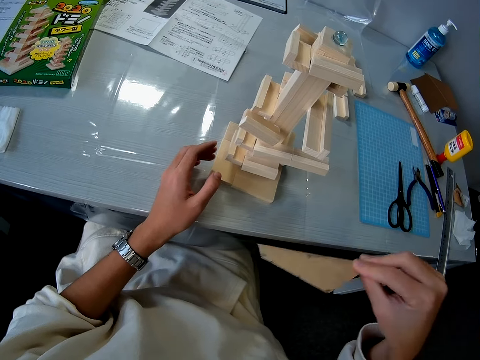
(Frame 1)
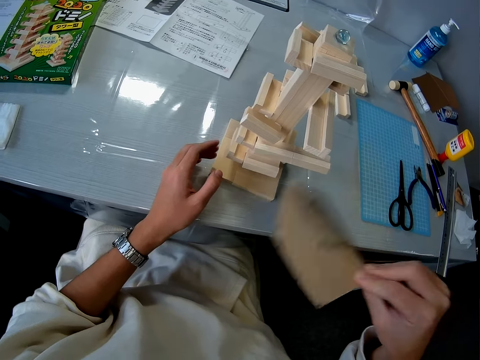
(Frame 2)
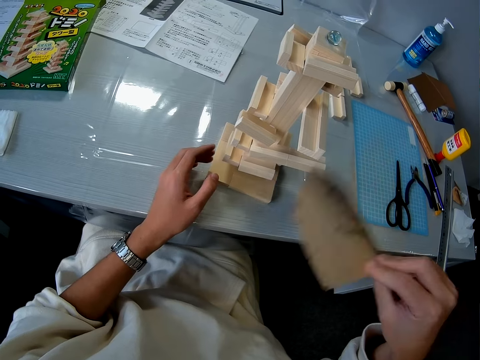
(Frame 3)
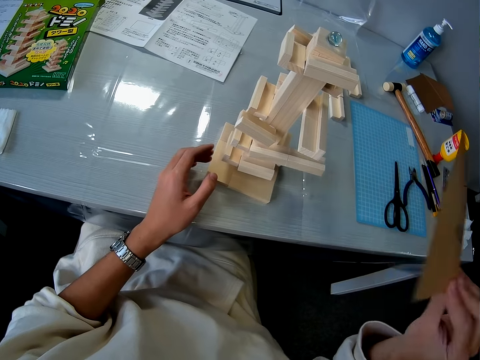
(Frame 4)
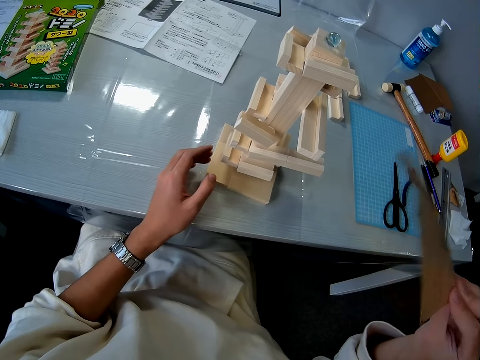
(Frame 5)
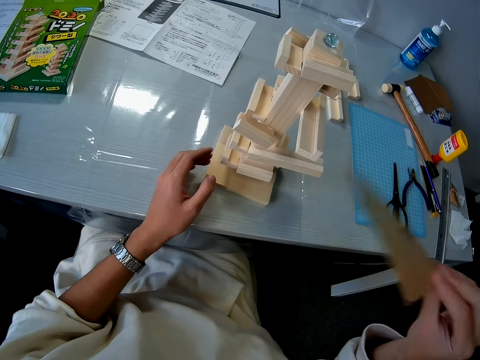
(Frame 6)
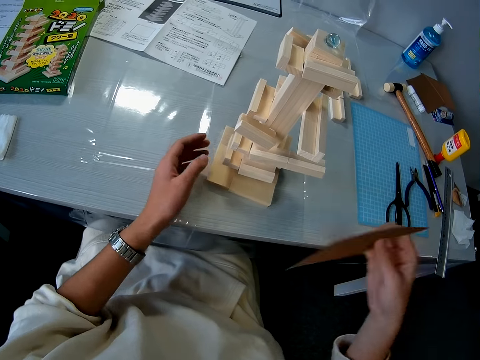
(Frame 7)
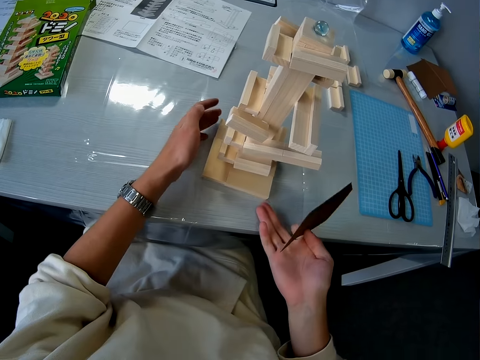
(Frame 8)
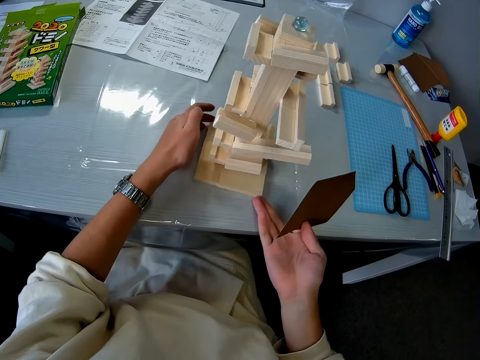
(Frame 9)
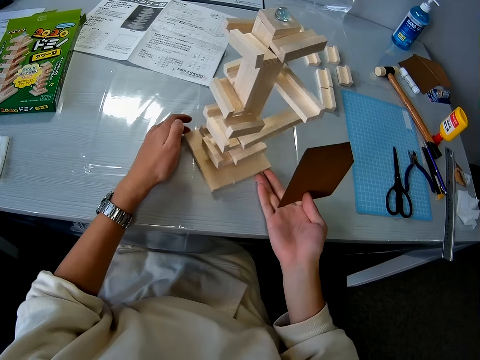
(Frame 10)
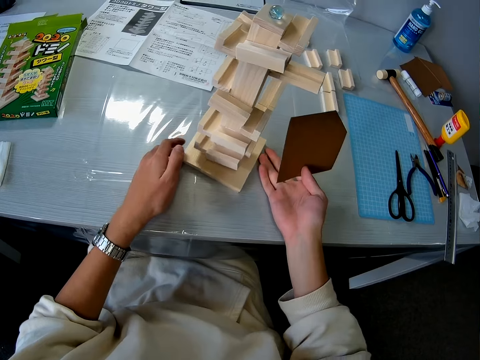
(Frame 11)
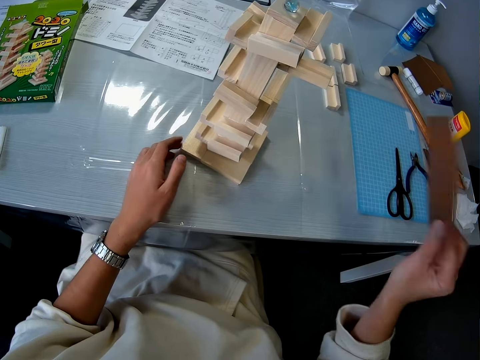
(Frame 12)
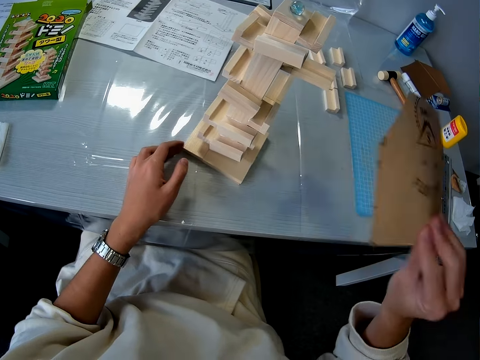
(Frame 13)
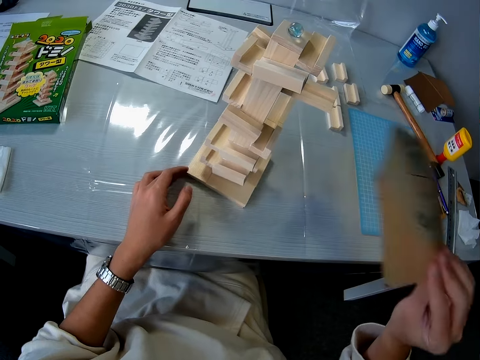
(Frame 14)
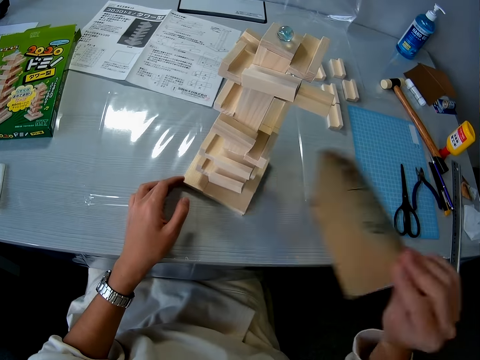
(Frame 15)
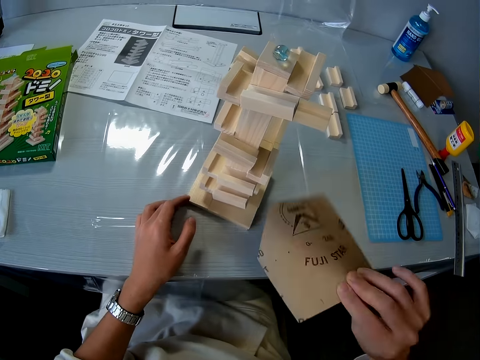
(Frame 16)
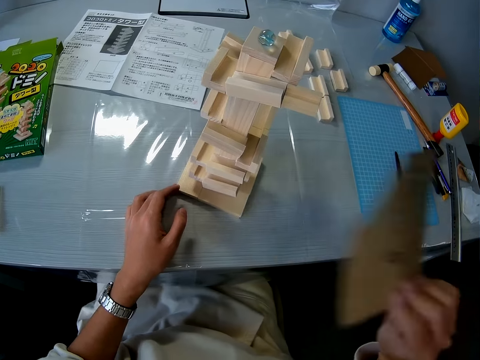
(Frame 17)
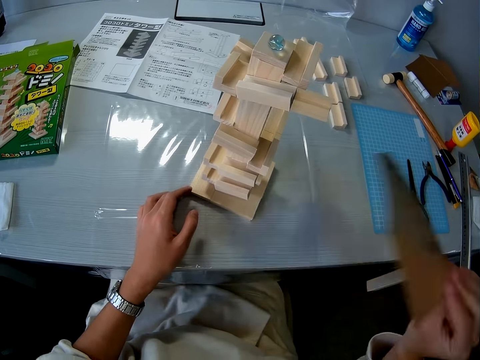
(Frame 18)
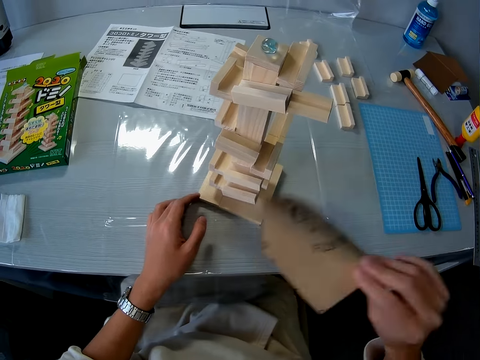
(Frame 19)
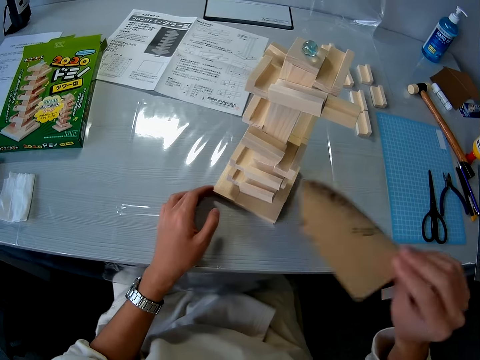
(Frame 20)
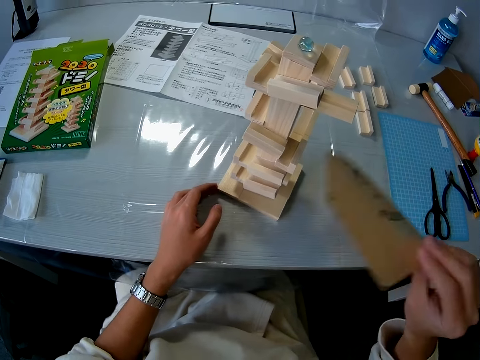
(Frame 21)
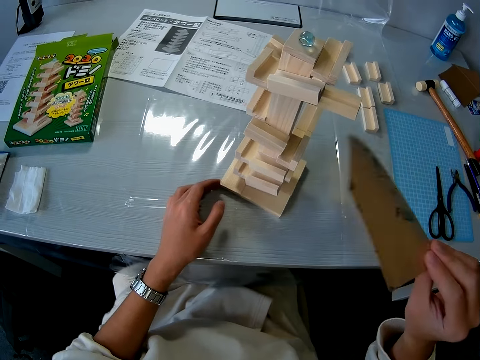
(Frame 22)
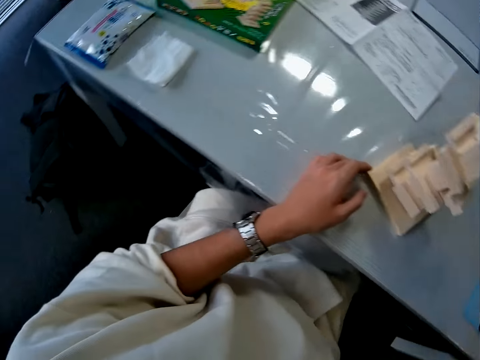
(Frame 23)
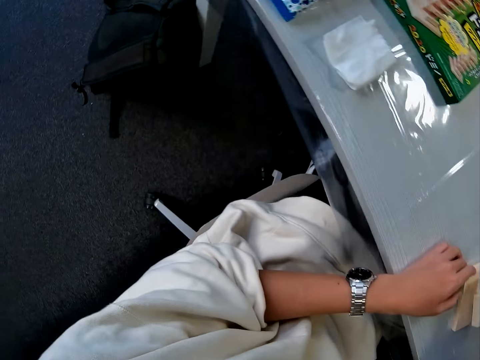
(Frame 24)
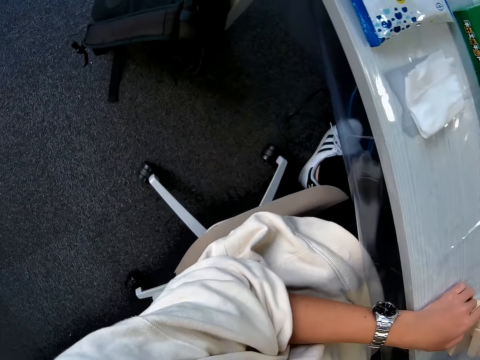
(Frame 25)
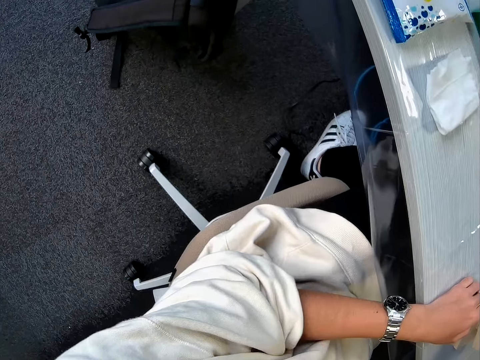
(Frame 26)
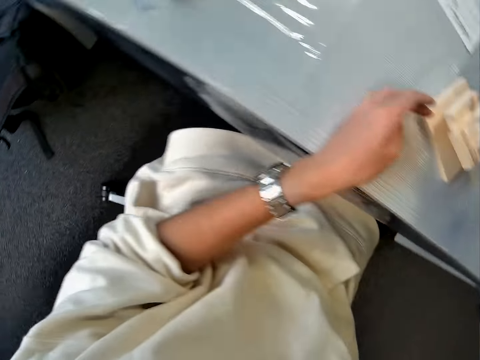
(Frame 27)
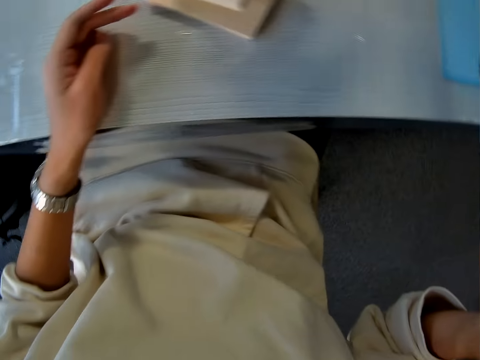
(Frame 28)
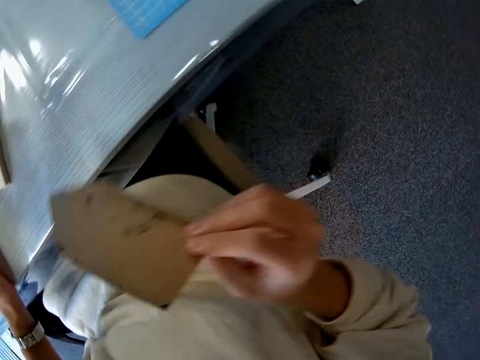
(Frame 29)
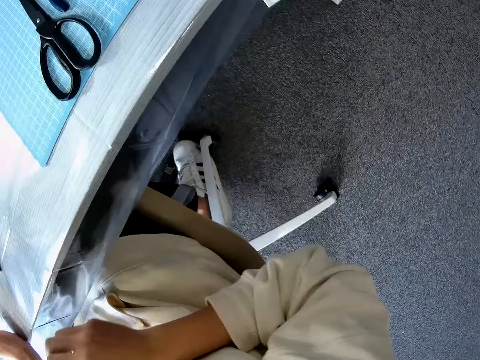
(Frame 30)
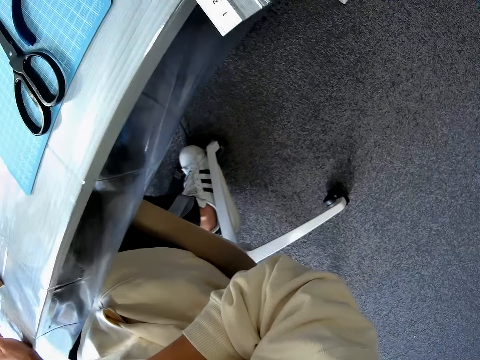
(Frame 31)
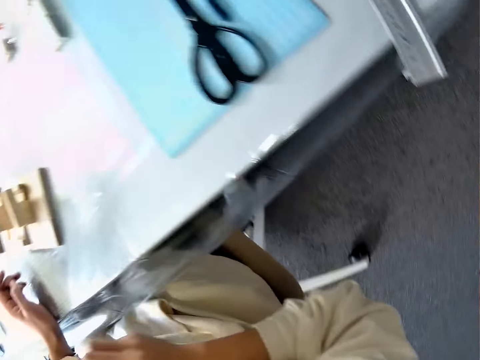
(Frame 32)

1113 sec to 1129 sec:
The camera wearer turns the wooden model on the table with her left hand. She blows the wooden model with the brown paper in her right hand. She turns sideways to her right. She moves the brown paper in her right hand.

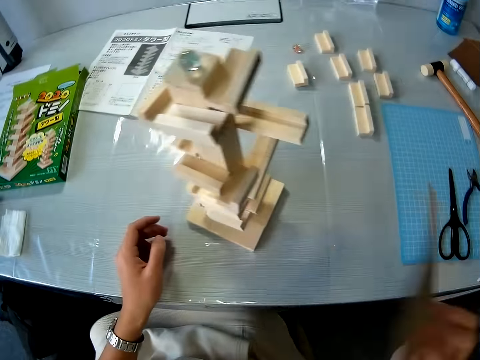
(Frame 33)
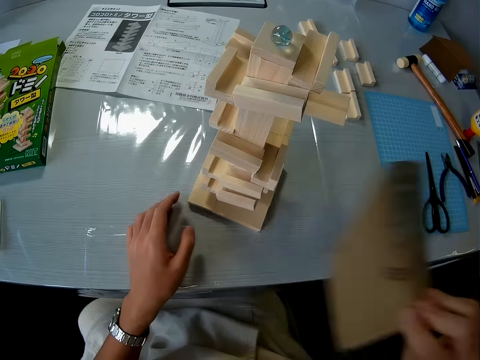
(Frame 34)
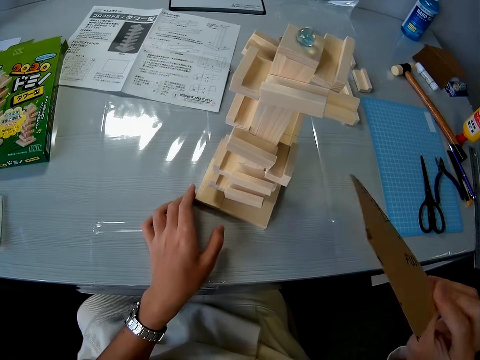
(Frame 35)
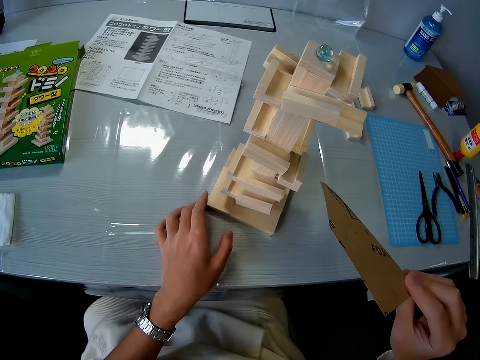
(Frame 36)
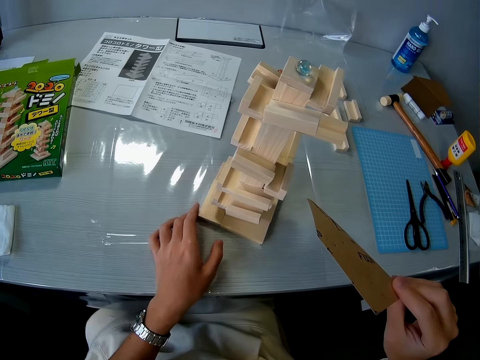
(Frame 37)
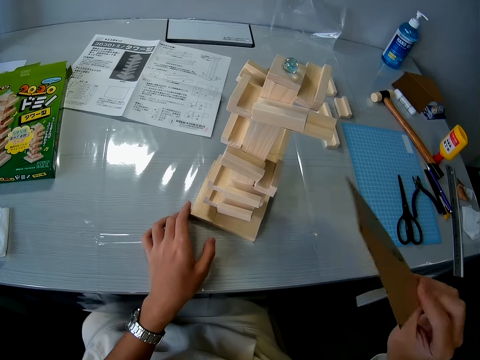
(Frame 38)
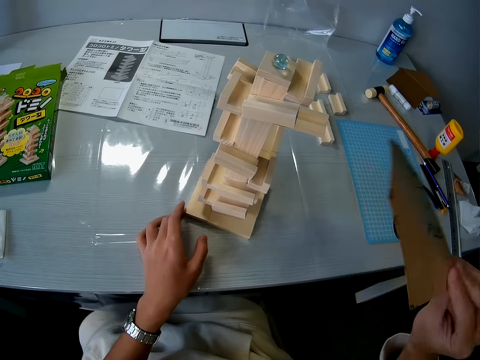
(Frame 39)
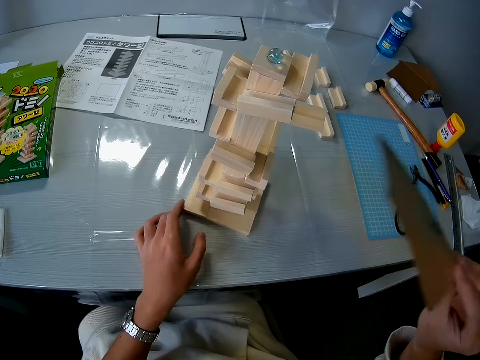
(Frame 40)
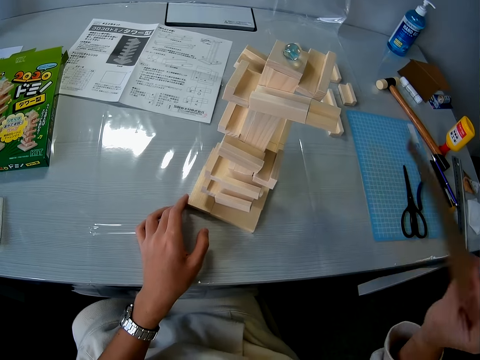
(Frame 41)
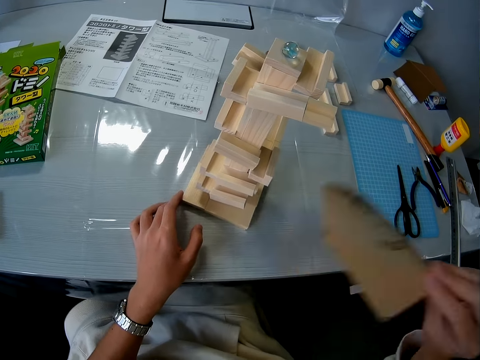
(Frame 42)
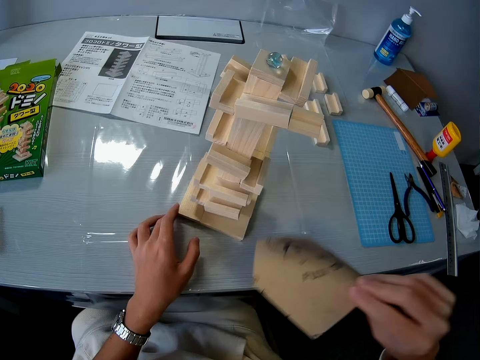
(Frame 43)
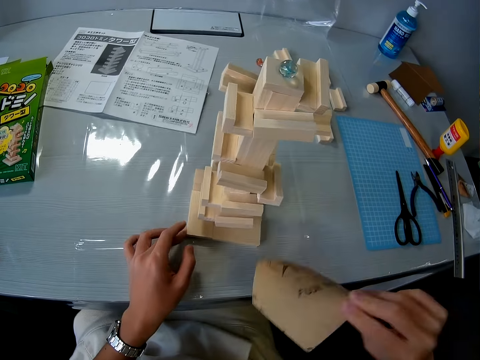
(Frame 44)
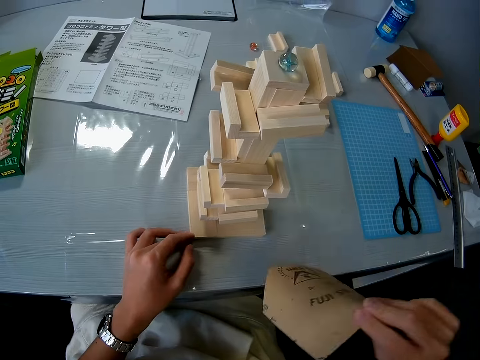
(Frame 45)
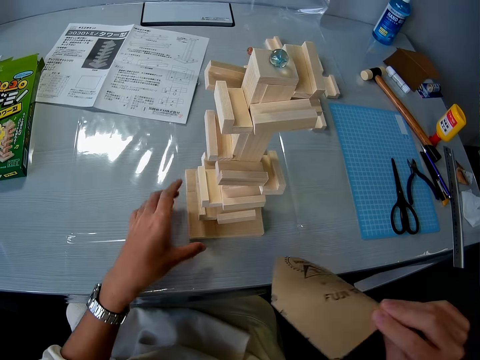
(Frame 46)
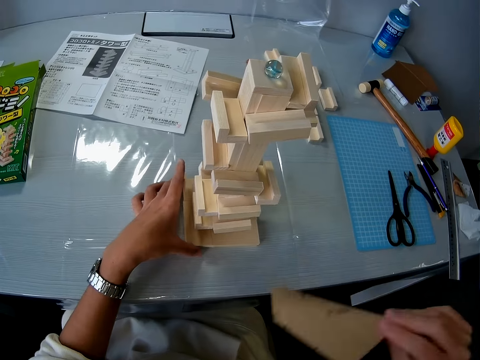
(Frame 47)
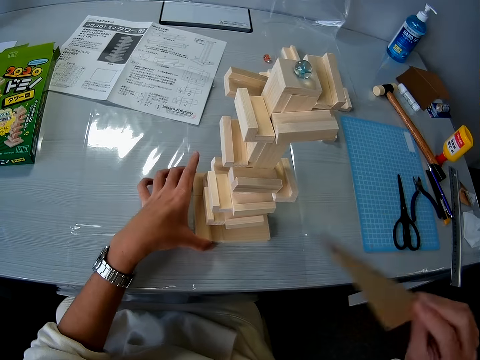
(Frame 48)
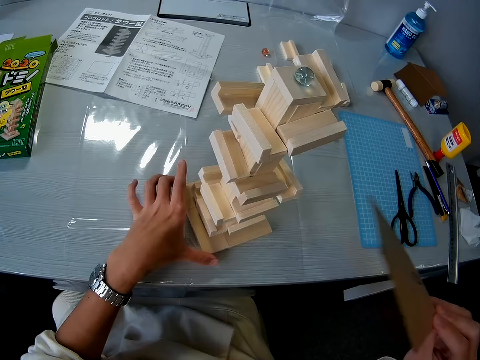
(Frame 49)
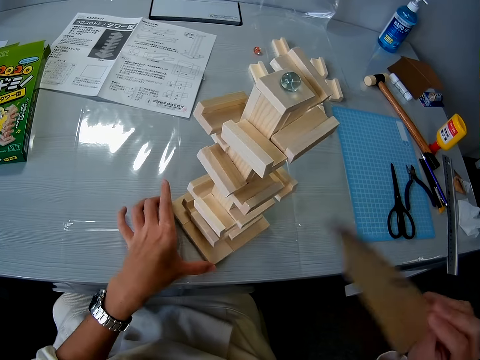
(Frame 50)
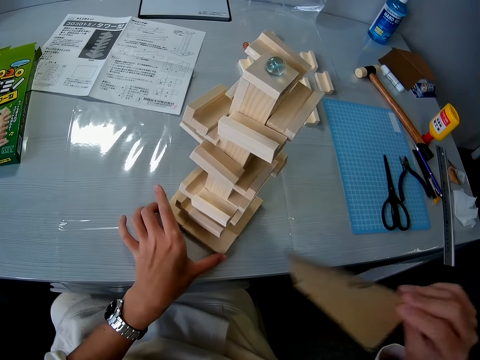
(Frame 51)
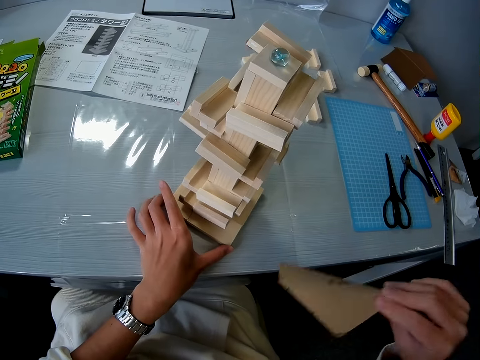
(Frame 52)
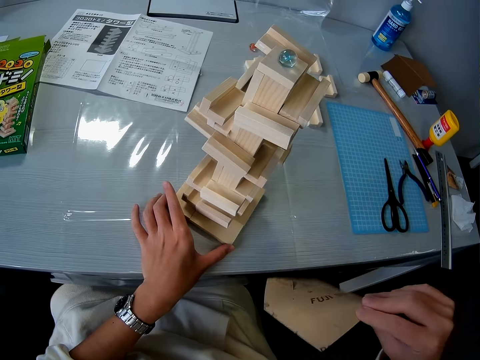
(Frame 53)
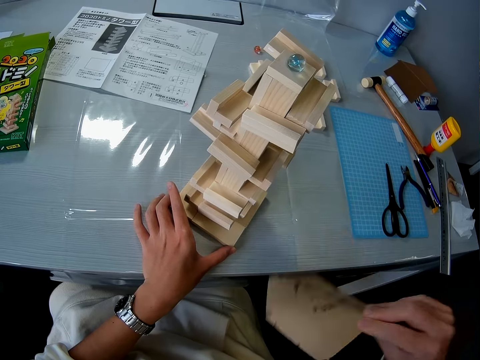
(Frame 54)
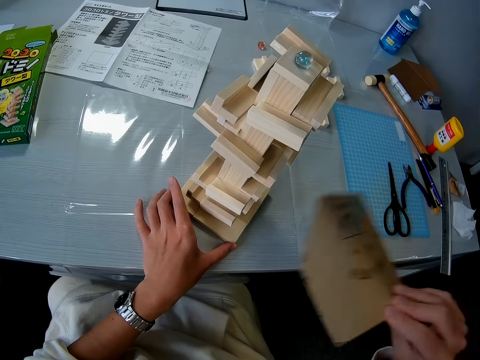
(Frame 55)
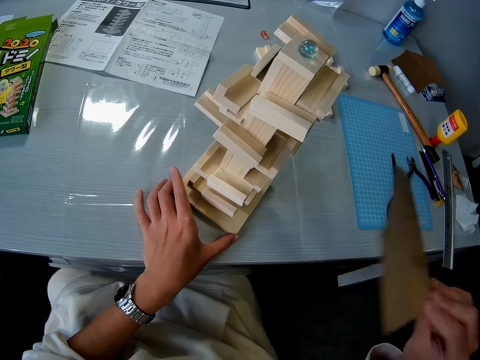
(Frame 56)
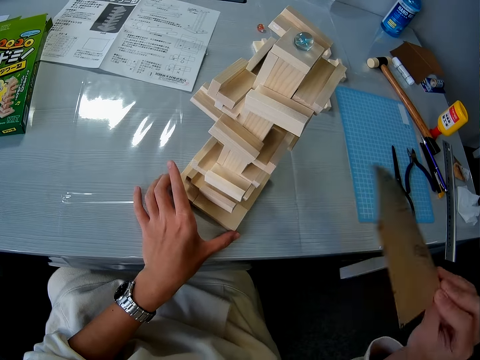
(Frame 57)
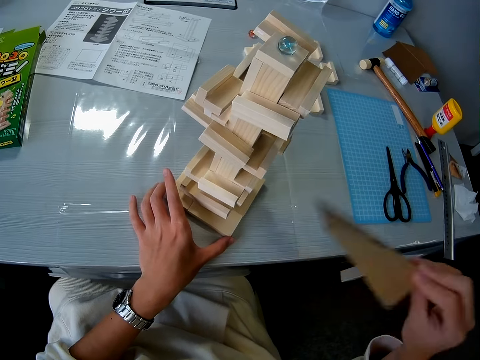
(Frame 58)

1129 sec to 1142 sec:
The camera wearer blows the wooden model with the brown paper in her right hand. She blows the wooden model again. She turns the wooden model on the table with her left hand.
